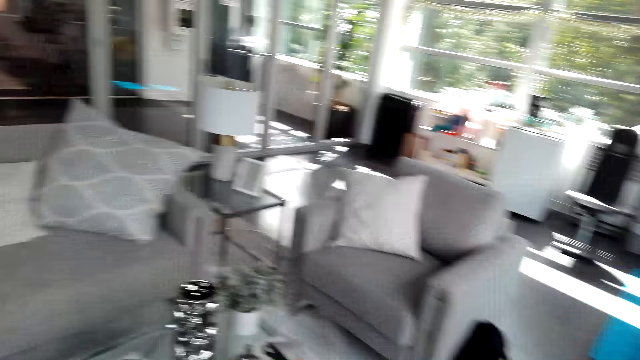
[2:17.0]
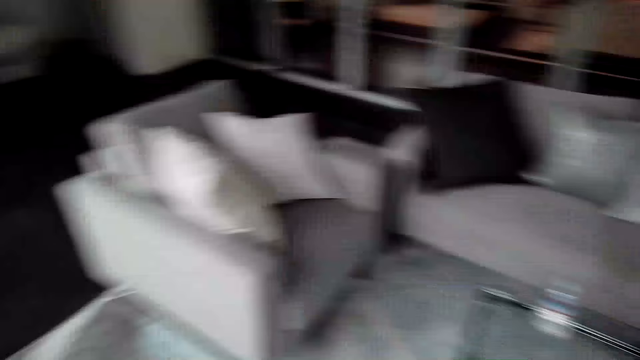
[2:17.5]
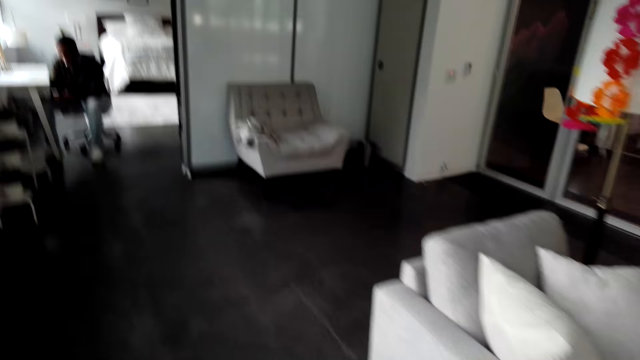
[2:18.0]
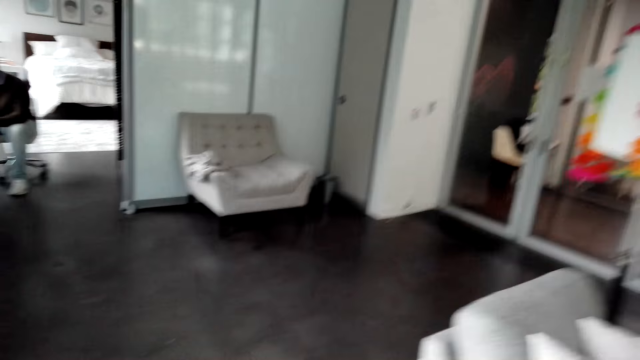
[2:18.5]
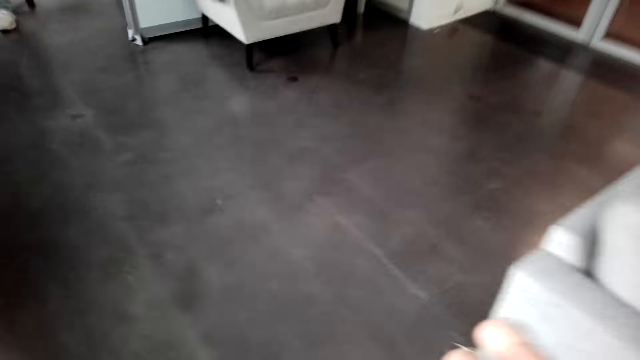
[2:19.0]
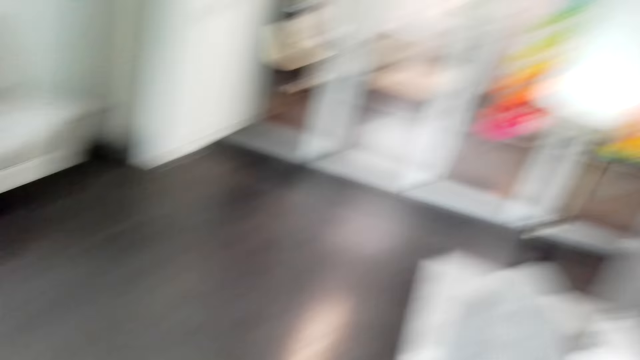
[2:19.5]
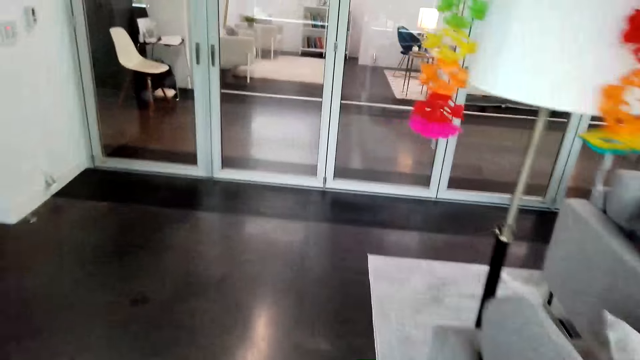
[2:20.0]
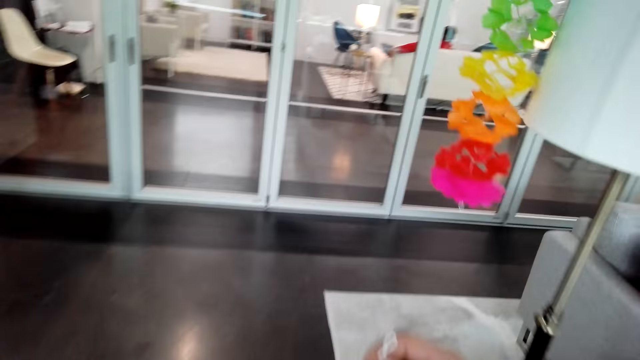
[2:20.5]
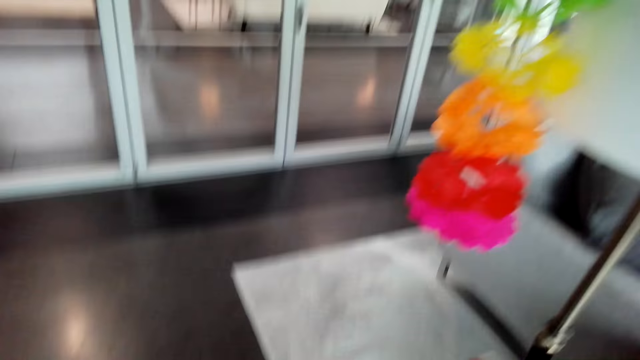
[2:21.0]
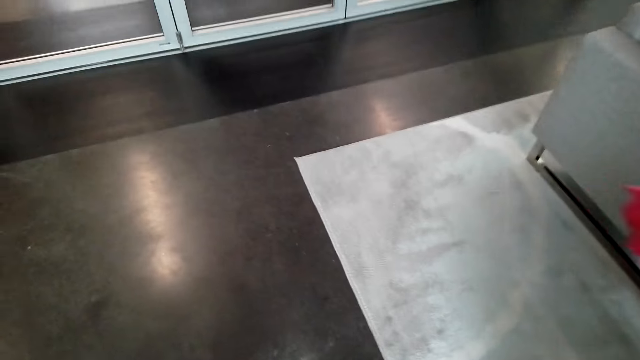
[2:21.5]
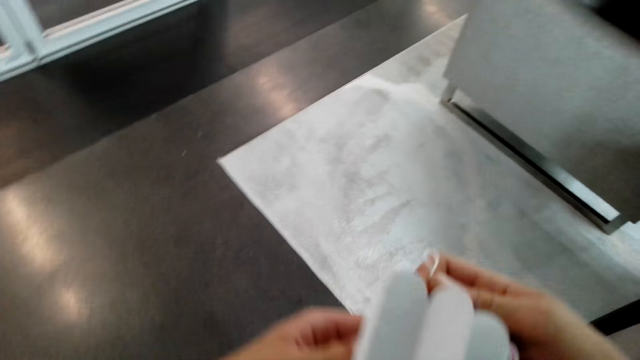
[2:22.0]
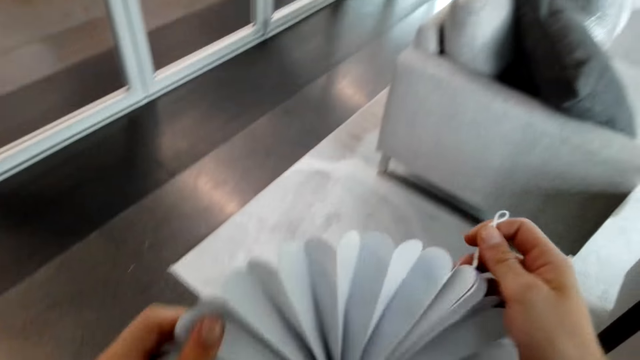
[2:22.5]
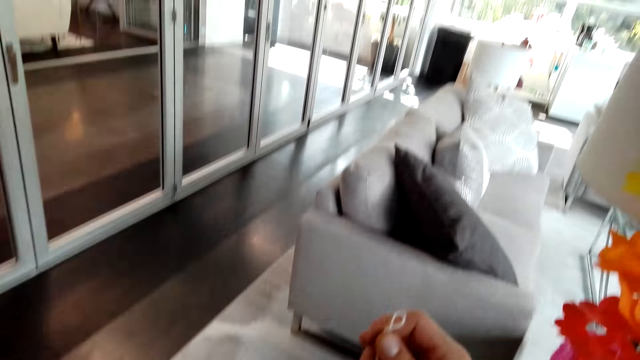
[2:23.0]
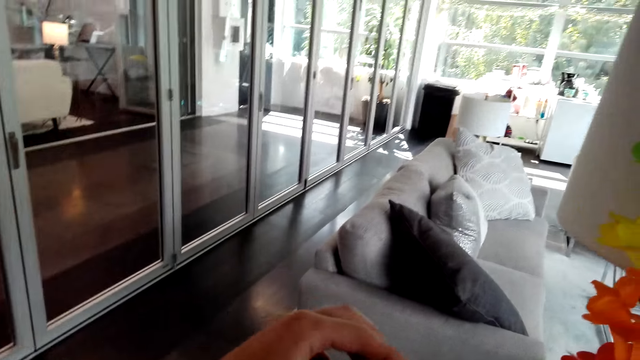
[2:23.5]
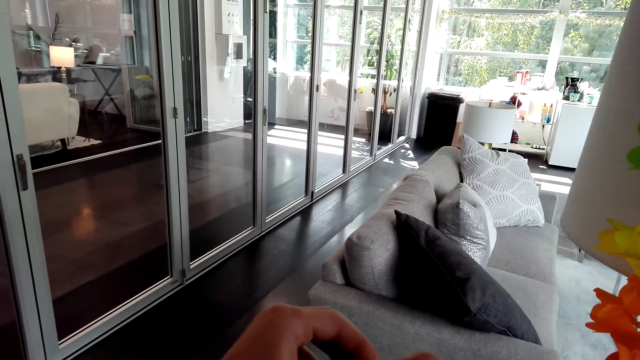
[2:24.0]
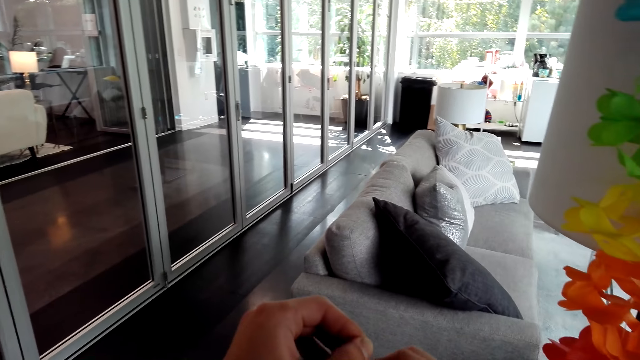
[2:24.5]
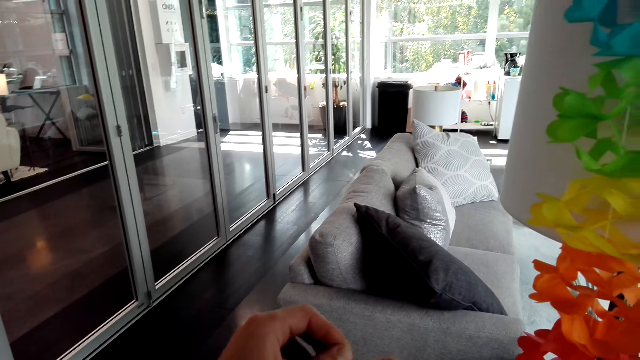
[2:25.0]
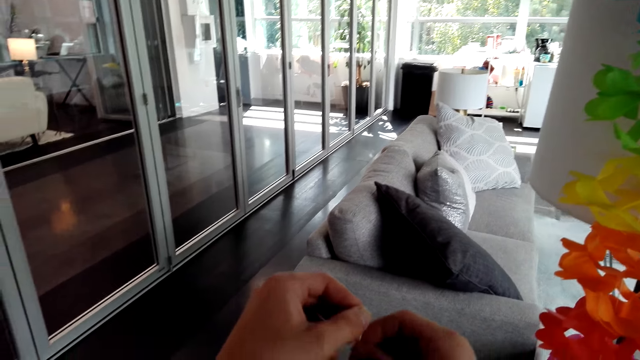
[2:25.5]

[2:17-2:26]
The camera wearer walks in the room. They hold a Christmas decoration.

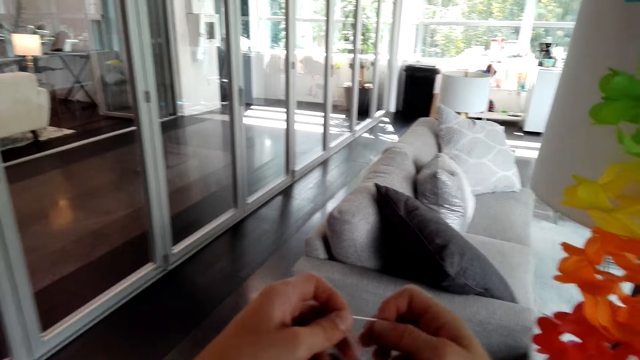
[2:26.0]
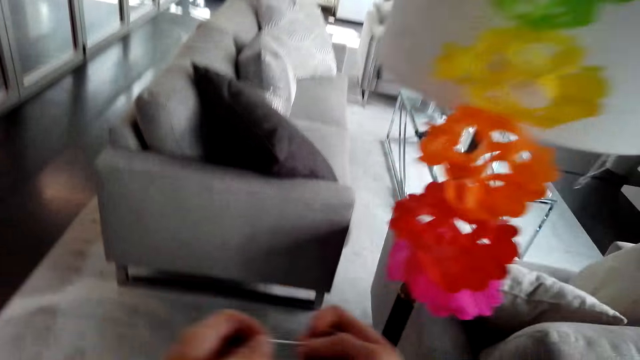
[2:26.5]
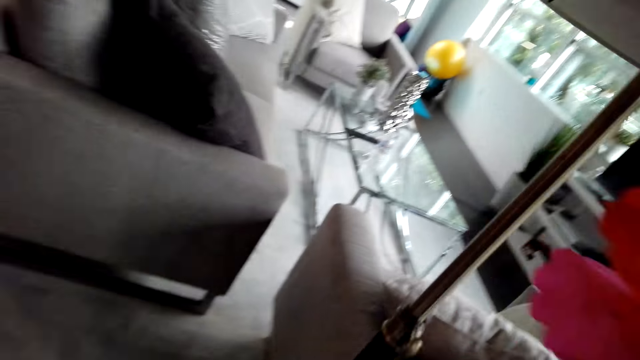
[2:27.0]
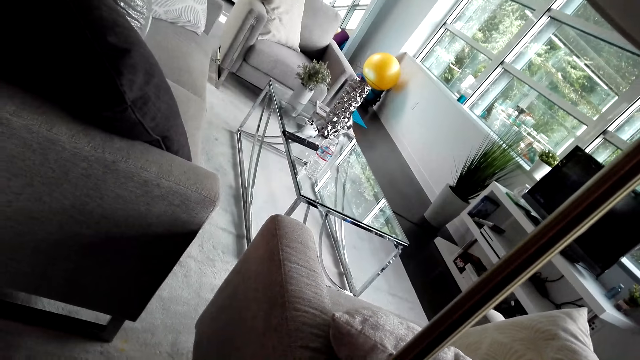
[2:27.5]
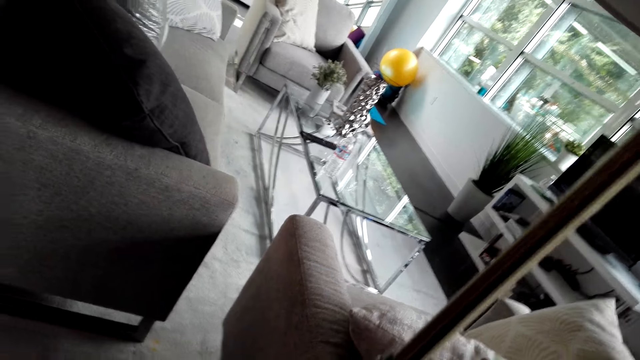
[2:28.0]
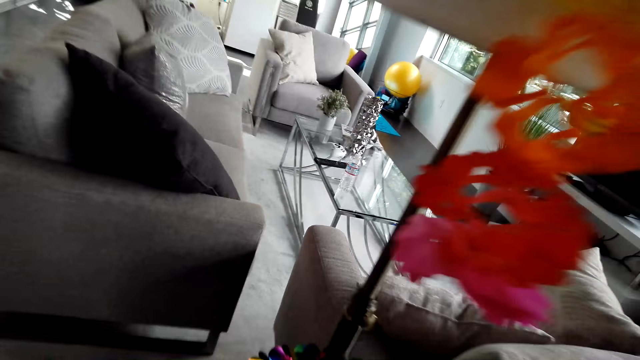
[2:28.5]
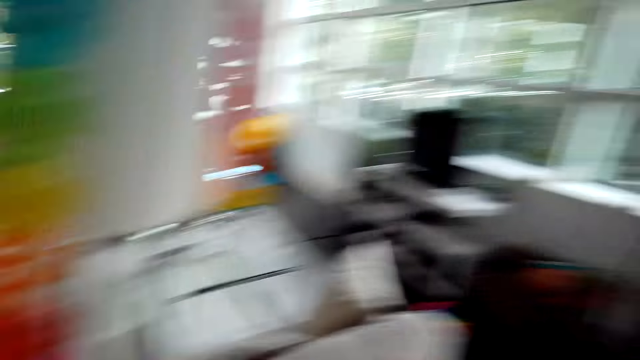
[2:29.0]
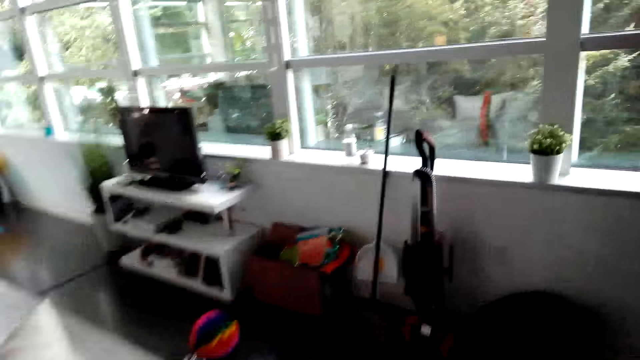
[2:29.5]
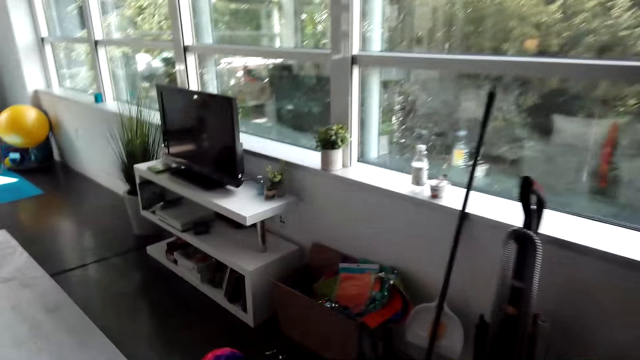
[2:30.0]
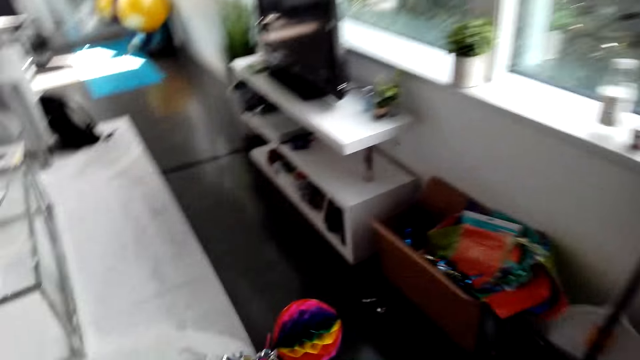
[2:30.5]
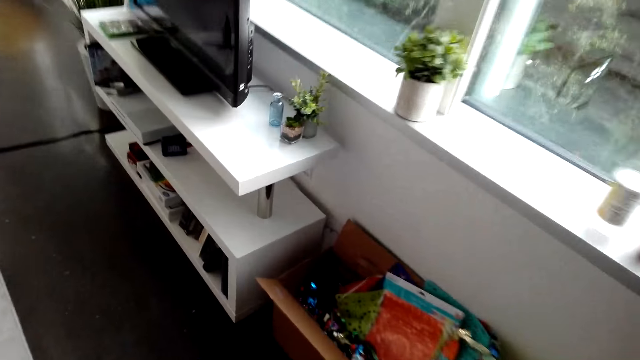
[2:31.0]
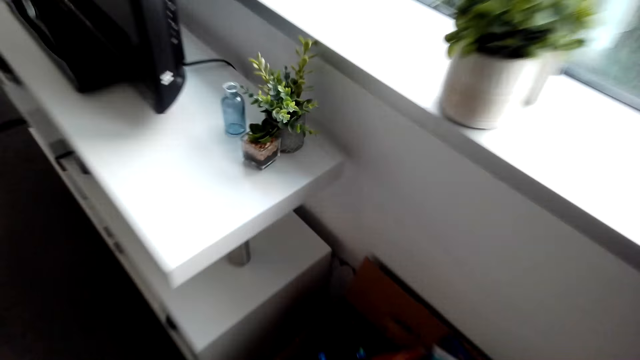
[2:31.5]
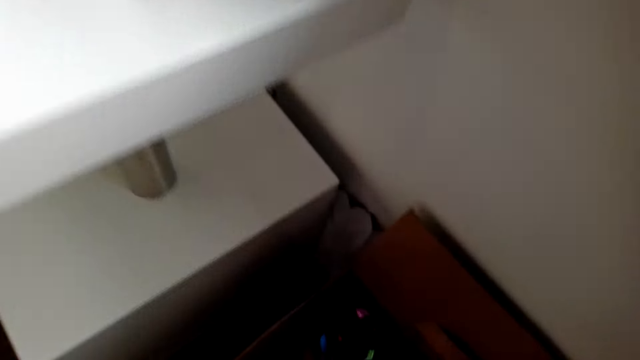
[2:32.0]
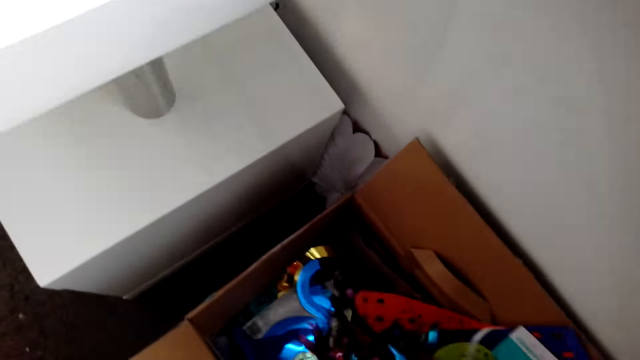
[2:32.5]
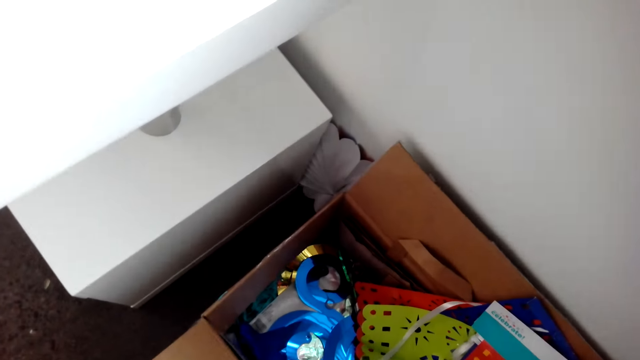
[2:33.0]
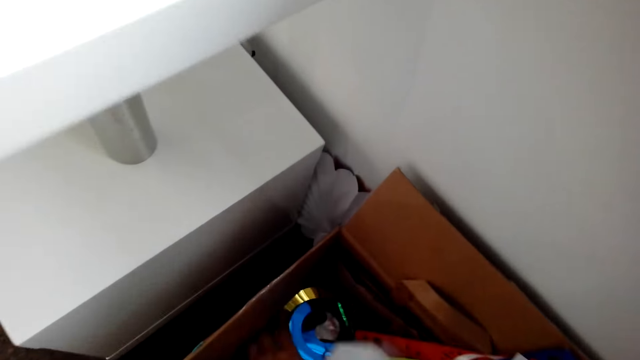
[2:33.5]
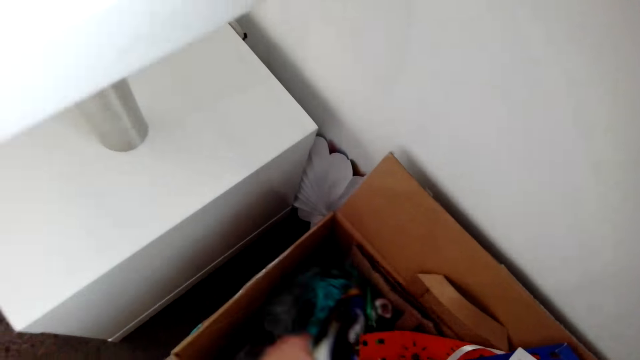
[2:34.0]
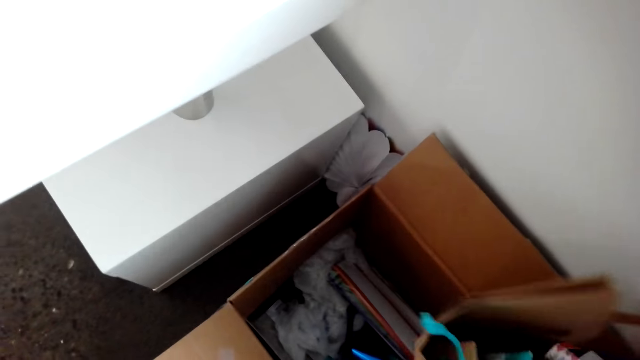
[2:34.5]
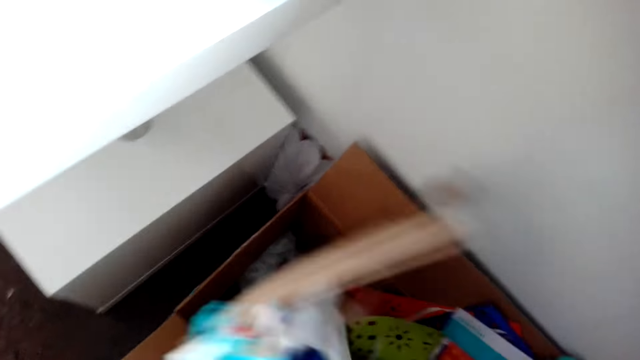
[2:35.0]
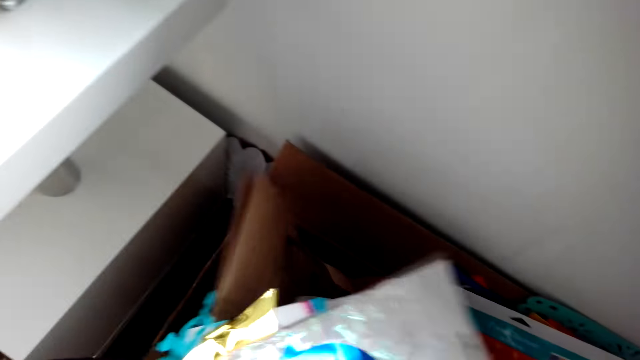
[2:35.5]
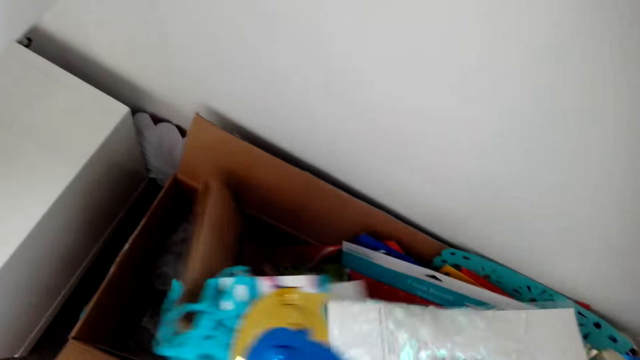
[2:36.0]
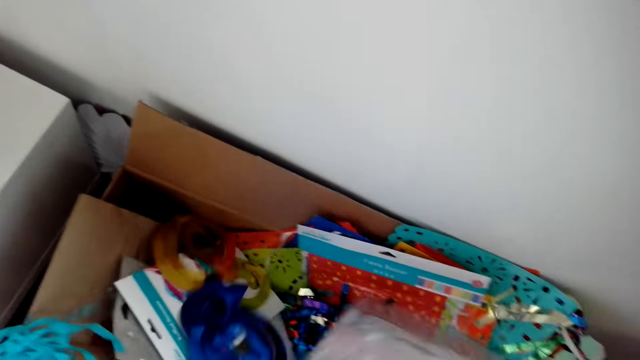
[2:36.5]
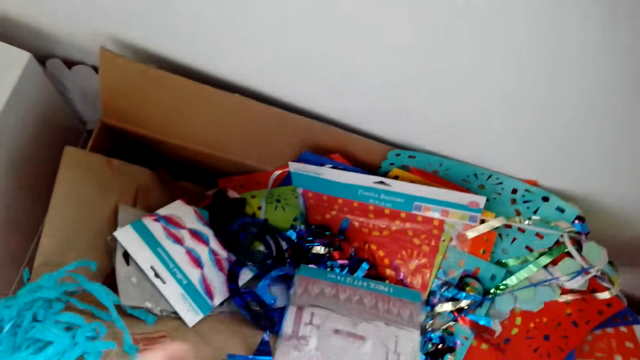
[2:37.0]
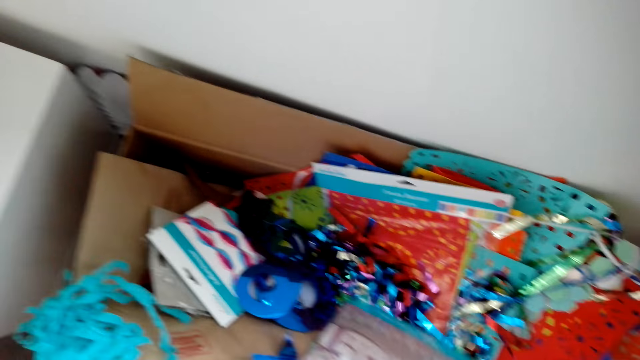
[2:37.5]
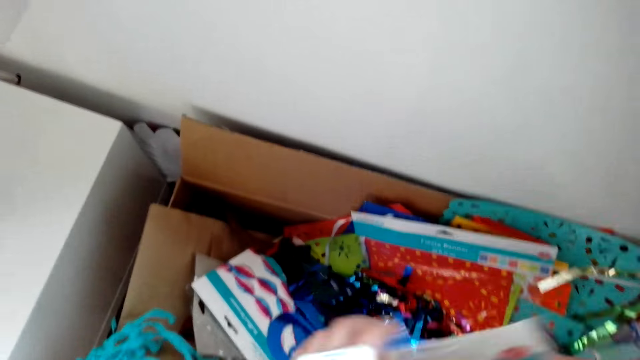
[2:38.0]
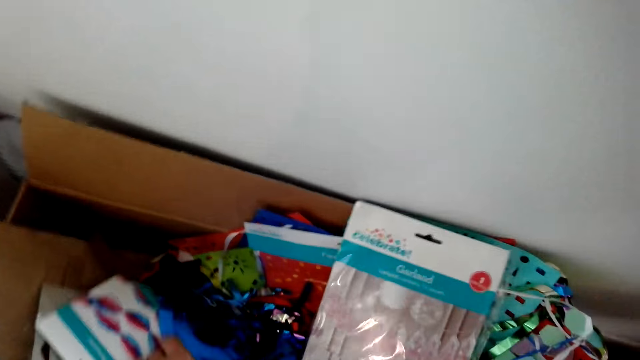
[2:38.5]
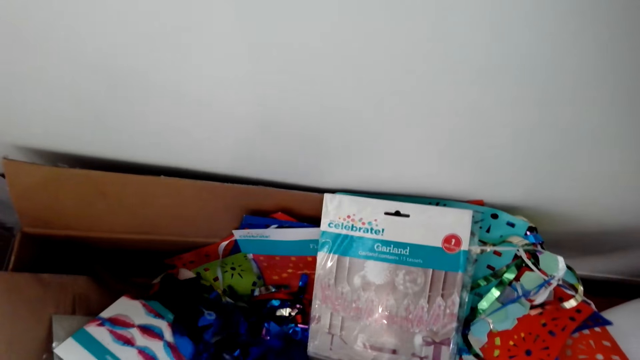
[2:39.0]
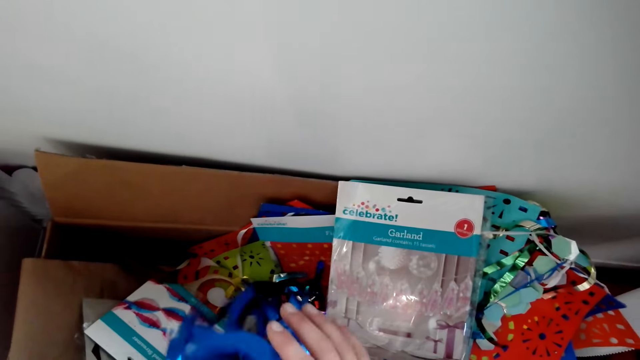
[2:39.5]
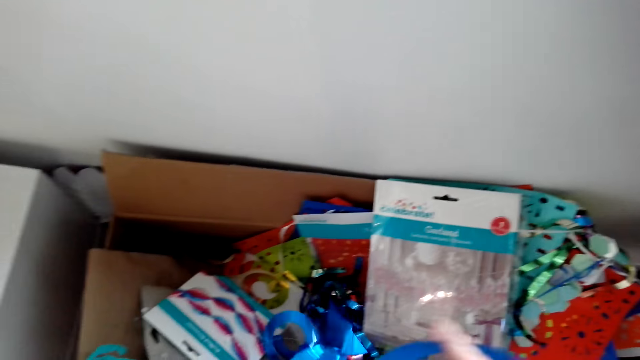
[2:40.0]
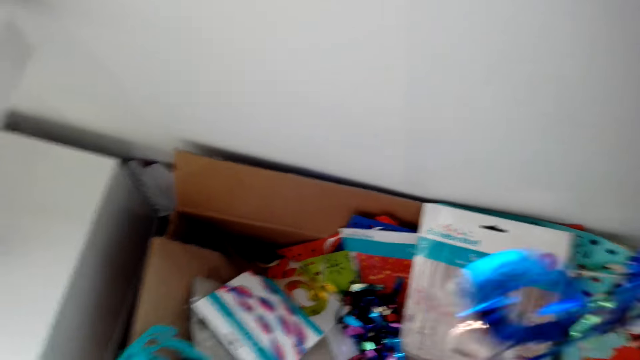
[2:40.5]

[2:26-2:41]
The camera wearer puts a Christmas decoration on the lampstand. They pick a Christmas paper wreath. They walk towards the box and bend towards the box. They pick a Christmas decoration from the box. They drop an Xmas décor.
